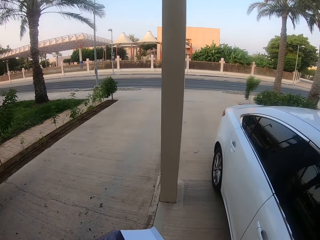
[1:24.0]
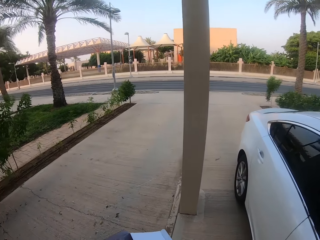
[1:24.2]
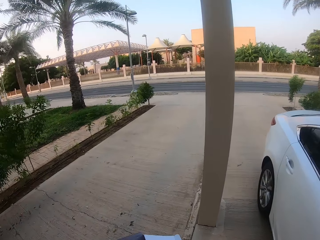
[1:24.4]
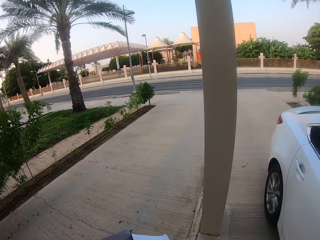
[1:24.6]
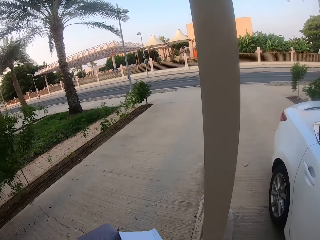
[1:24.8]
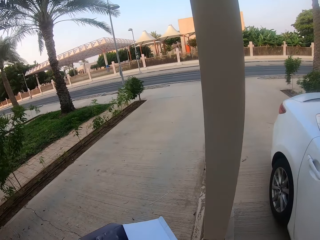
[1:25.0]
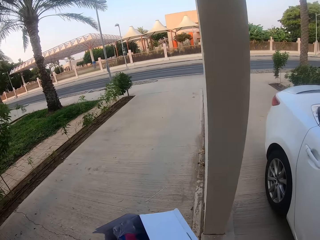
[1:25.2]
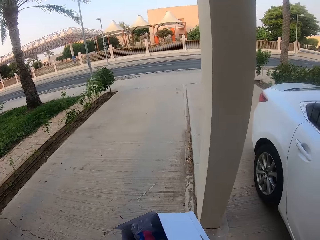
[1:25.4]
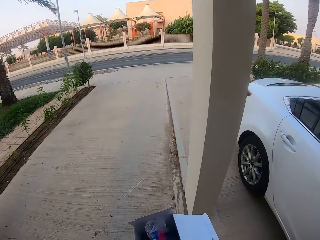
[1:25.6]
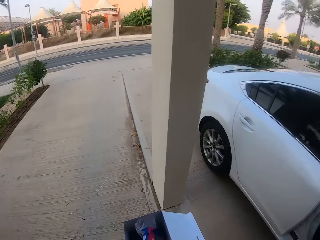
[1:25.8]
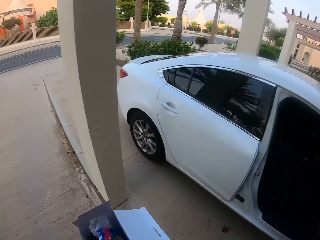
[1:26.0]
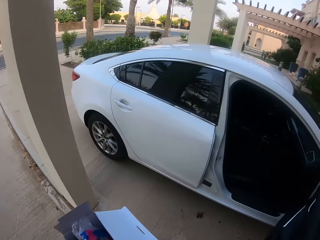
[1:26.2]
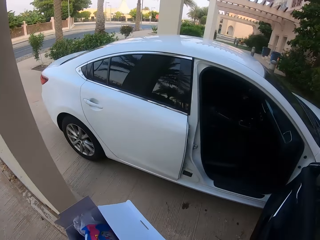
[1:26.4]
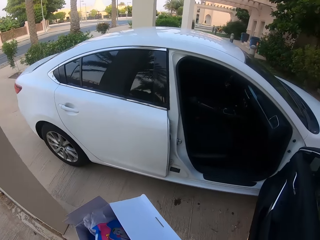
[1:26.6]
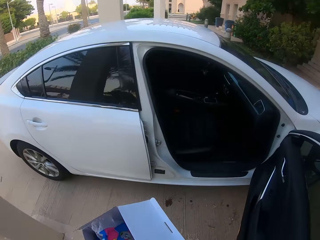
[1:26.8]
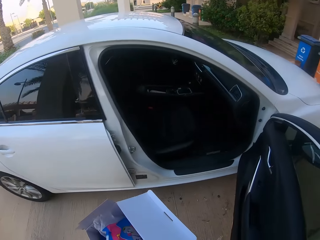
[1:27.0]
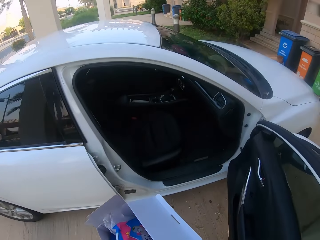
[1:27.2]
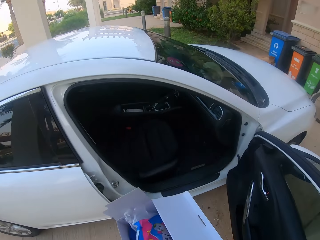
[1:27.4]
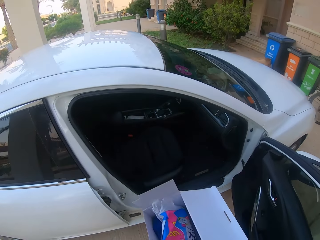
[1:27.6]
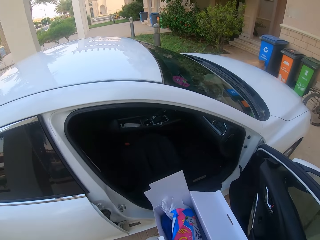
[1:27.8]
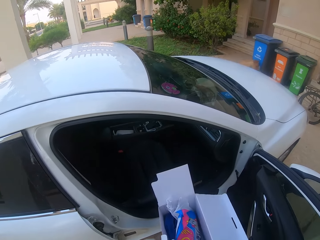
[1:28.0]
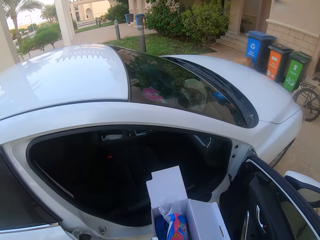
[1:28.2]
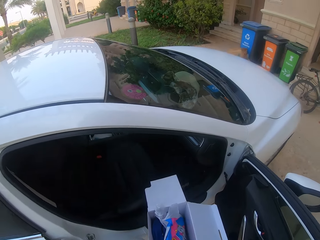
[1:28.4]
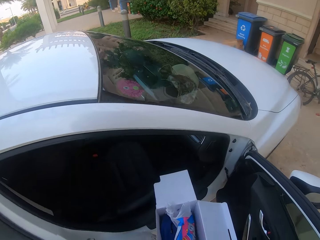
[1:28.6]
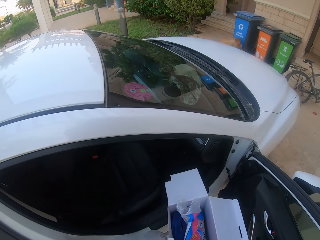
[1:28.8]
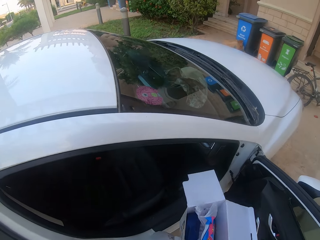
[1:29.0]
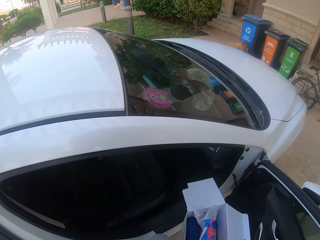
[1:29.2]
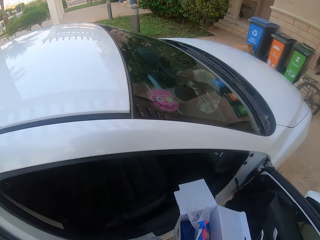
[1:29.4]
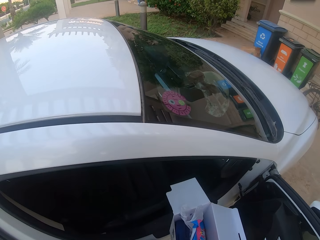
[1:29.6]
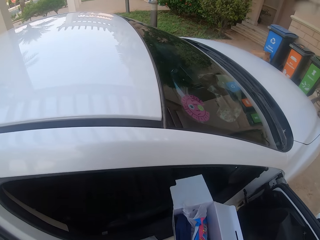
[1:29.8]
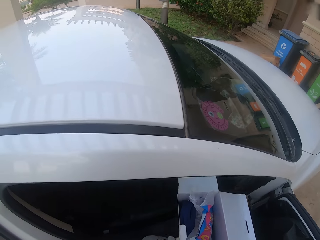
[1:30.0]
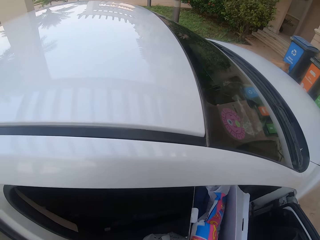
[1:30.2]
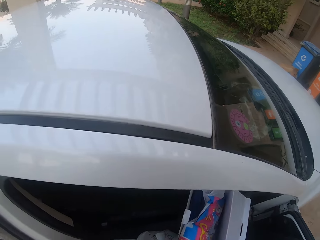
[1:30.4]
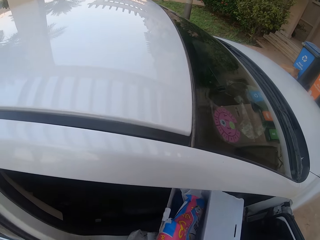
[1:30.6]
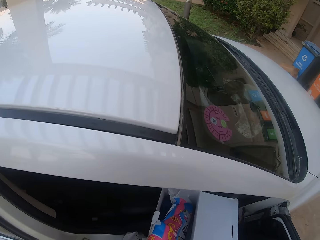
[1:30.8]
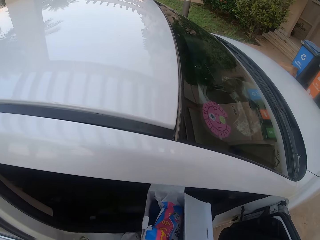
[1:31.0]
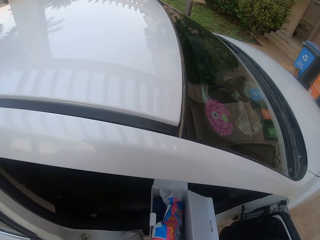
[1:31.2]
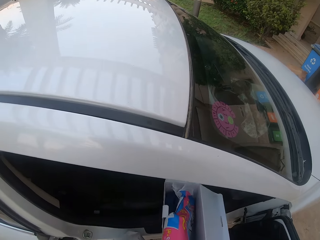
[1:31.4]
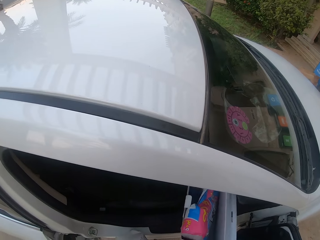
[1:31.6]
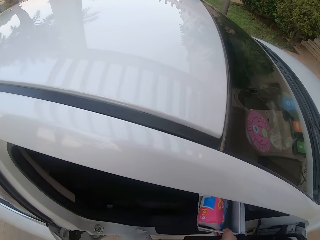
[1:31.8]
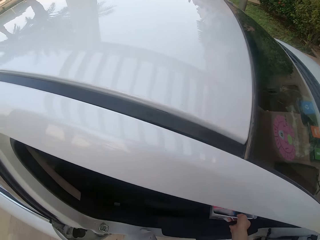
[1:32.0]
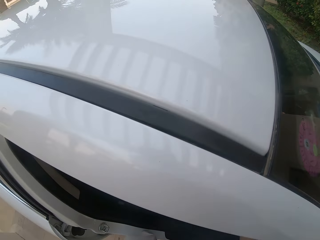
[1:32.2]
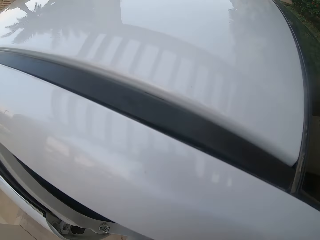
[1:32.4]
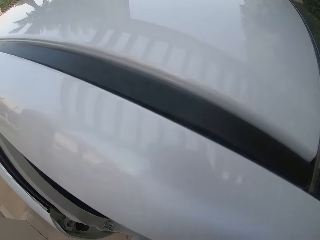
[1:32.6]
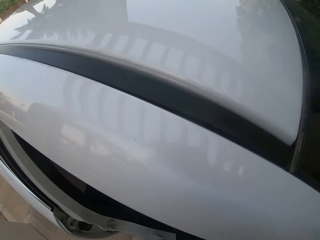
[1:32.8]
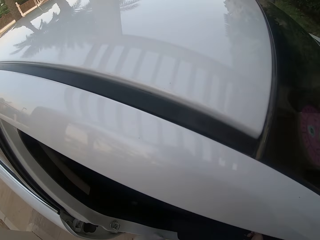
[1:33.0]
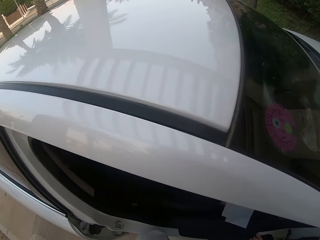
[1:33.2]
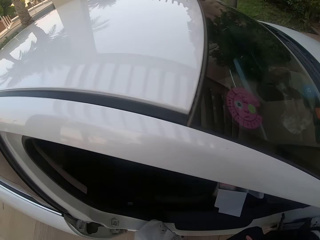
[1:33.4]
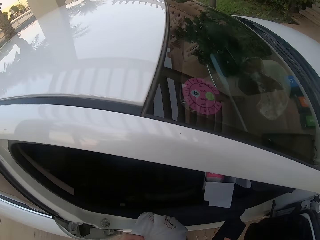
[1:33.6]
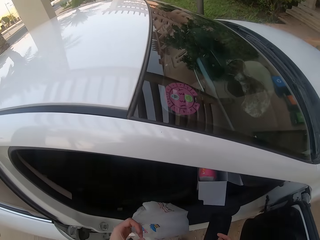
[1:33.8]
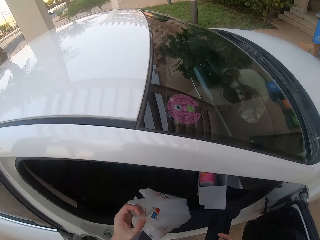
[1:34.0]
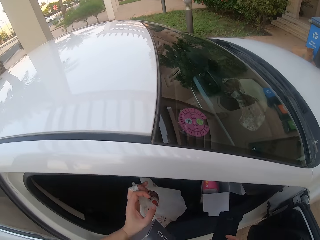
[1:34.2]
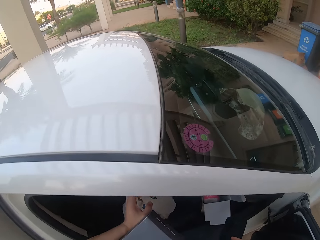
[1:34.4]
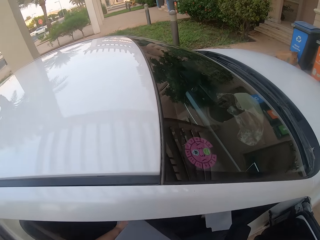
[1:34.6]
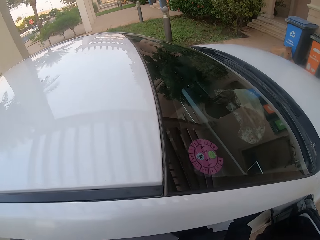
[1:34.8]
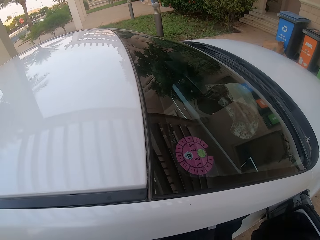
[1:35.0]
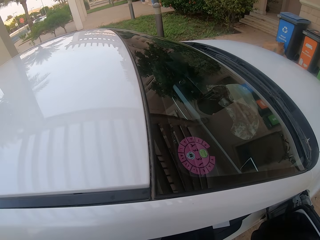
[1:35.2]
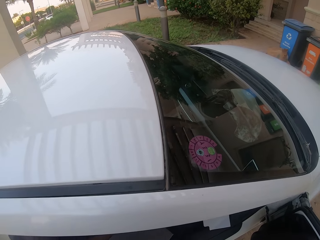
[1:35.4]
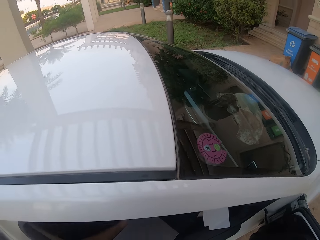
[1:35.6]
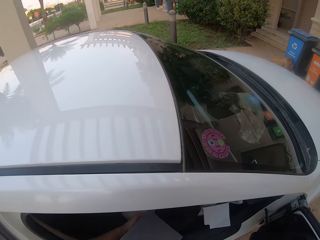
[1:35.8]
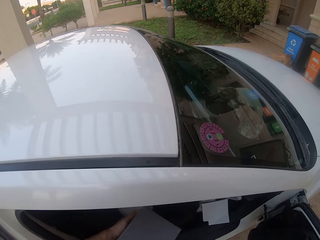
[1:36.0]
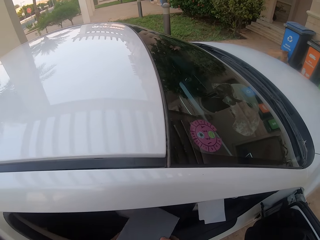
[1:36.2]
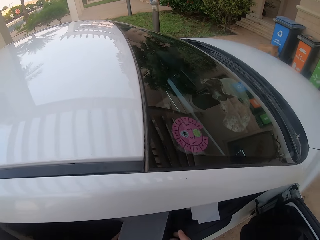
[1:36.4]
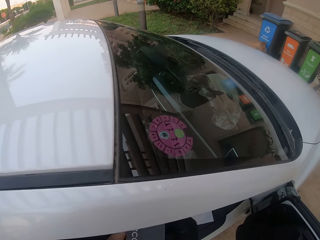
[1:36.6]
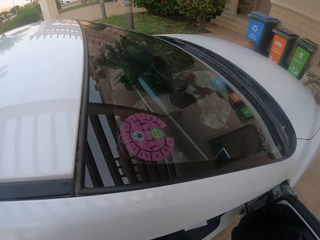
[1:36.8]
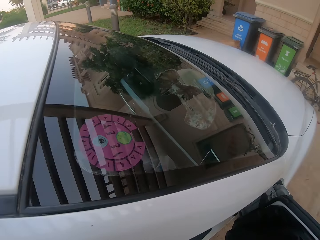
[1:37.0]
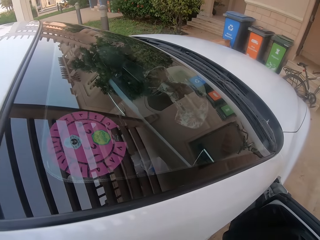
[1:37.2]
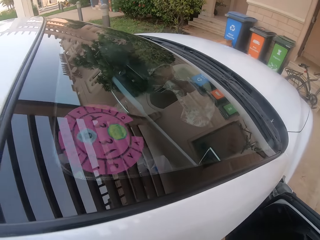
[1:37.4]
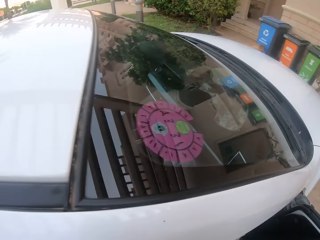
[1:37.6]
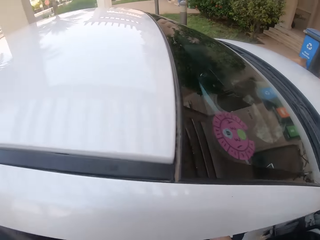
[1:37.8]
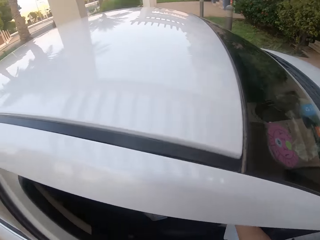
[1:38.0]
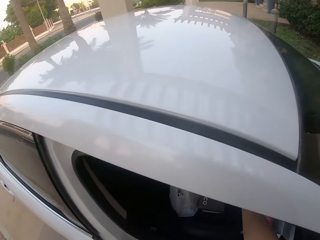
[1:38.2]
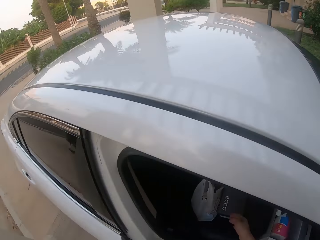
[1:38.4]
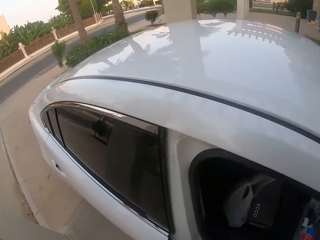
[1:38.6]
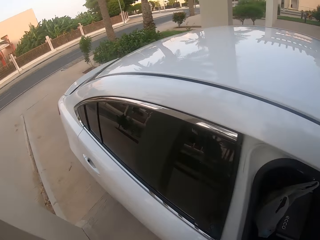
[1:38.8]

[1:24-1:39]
The camera wearer opens the front door of the car. They put the box in the car. They put the nylon paper bag in the car. They put the box in the car.

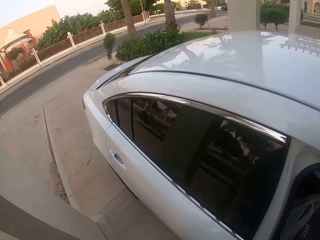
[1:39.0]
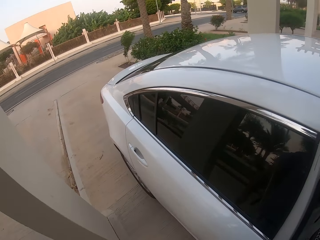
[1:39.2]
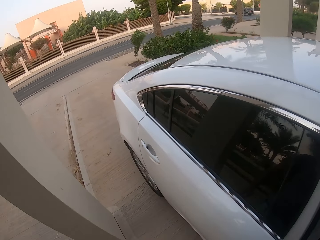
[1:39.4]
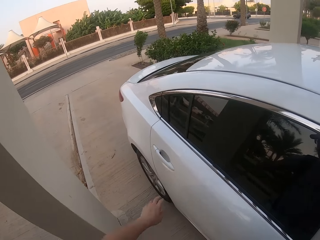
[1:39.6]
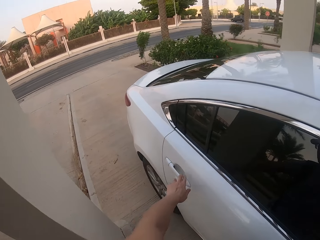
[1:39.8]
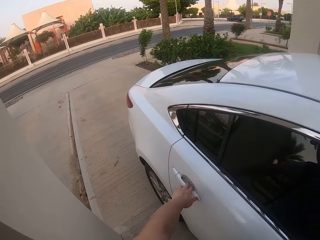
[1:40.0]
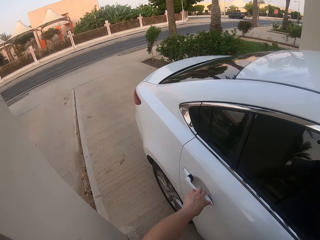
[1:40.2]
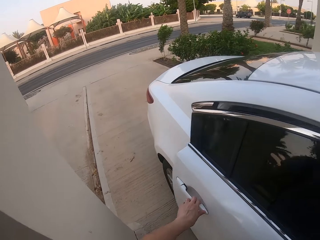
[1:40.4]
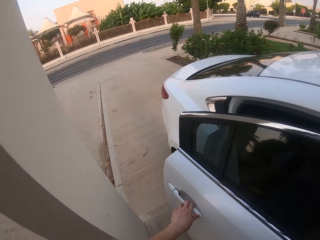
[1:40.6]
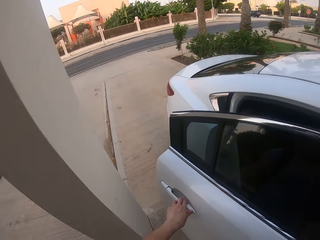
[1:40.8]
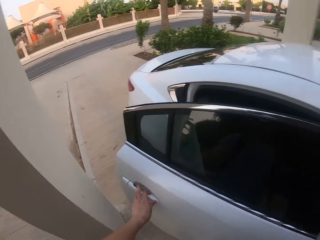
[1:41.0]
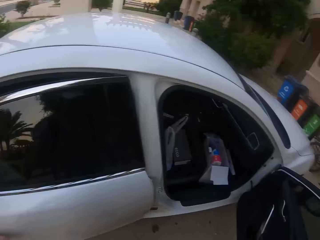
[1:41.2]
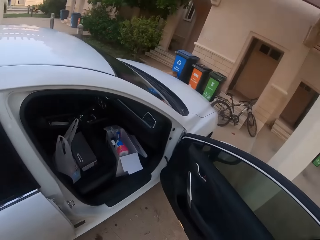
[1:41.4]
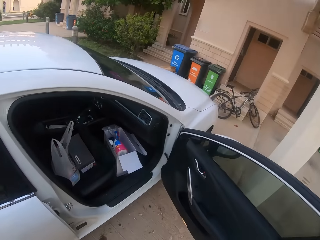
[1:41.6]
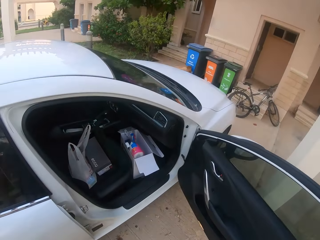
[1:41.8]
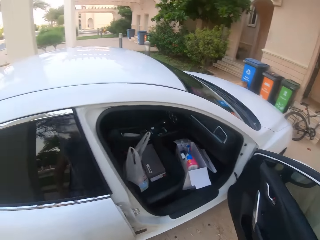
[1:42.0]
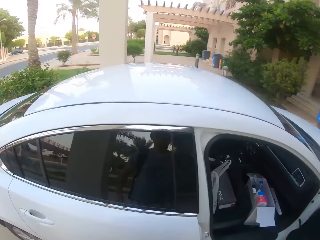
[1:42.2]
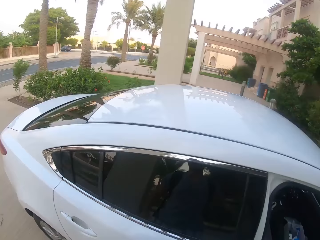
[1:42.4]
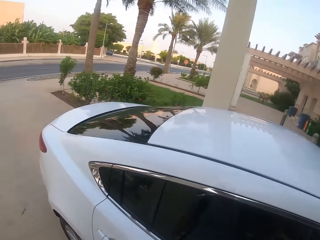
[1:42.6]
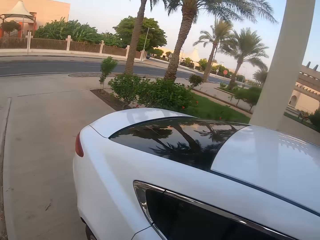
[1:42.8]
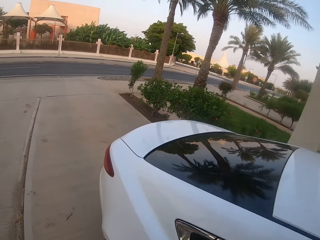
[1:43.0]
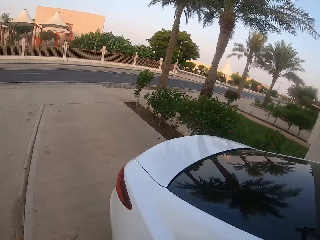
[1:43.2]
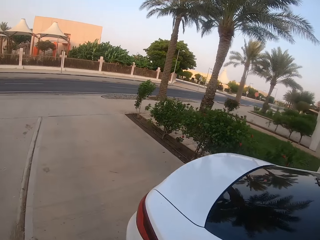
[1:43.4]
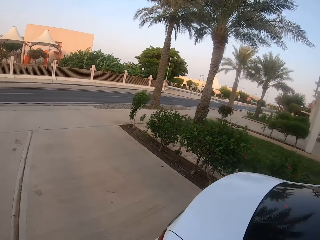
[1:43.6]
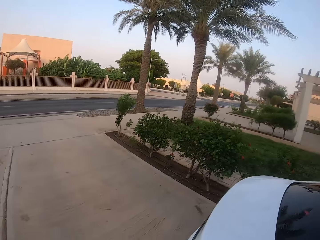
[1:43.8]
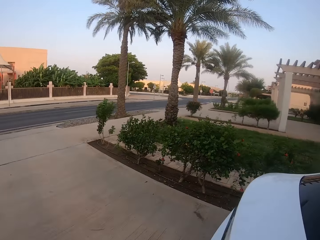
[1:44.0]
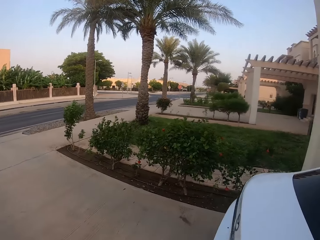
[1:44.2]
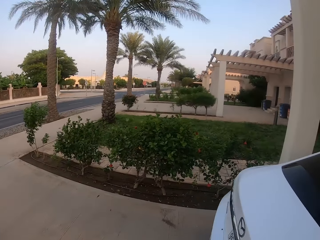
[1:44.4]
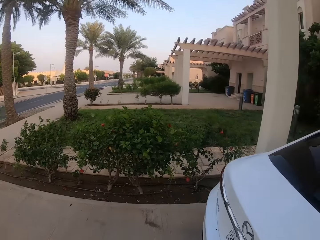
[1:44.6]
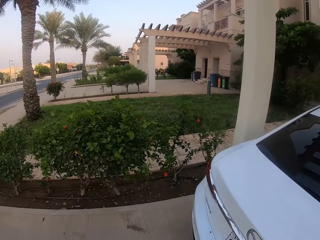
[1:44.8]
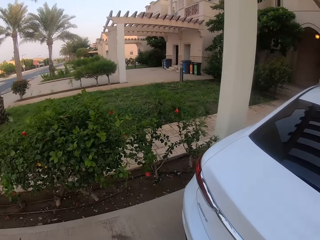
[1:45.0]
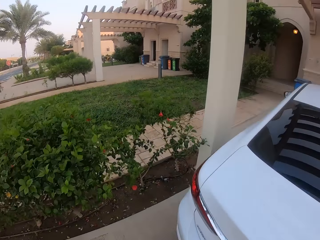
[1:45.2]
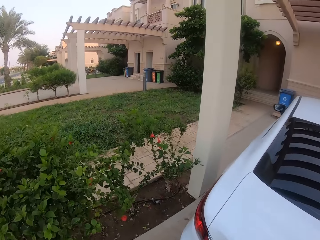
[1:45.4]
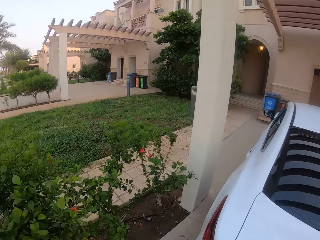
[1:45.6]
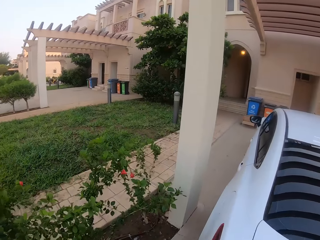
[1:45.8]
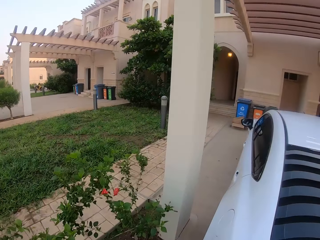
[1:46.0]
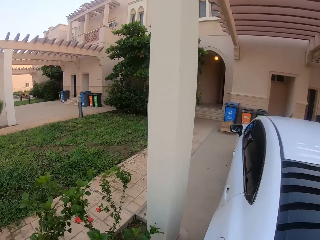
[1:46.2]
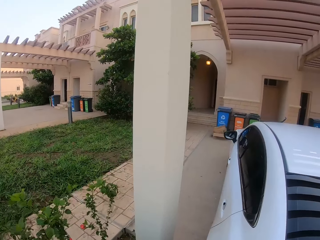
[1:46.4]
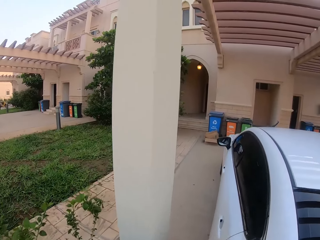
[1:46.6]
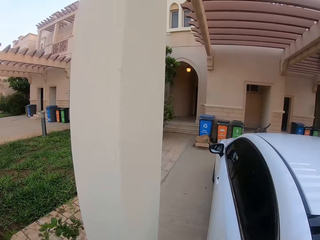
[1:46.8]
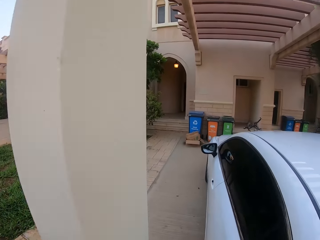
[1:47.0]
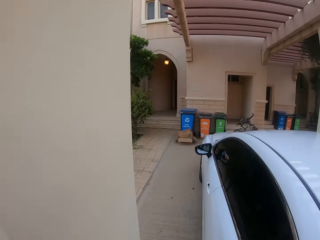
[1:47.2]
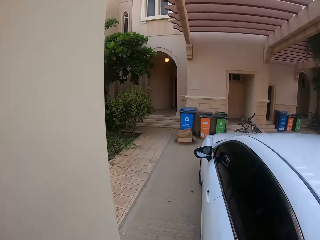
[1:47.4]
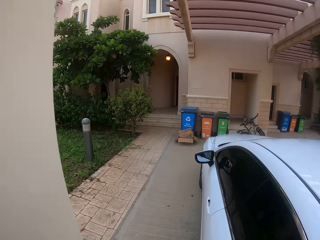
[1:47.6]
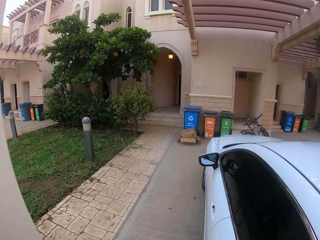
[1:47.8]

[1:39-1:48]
The camera wearer opens the back door of the car. They look around. They move to the back of the car.
